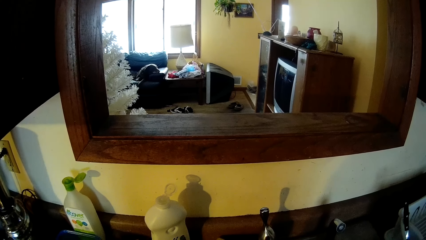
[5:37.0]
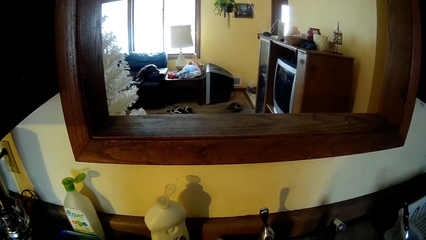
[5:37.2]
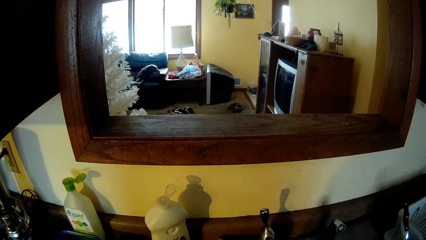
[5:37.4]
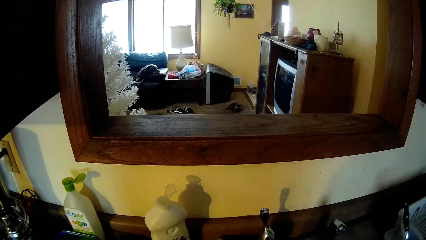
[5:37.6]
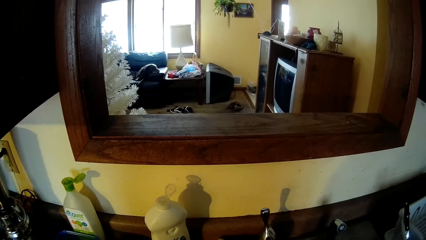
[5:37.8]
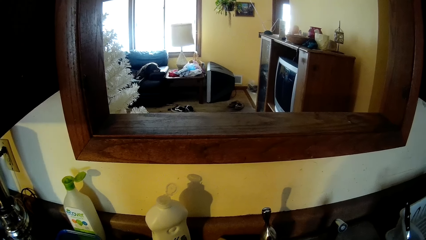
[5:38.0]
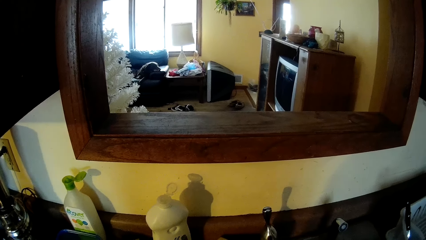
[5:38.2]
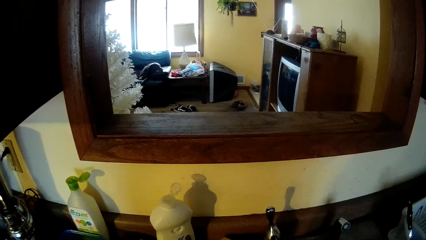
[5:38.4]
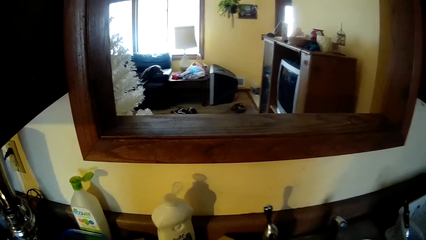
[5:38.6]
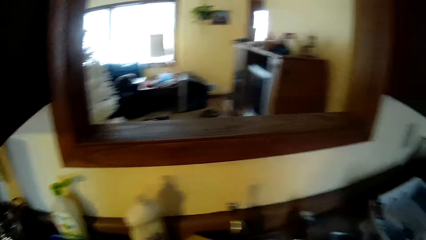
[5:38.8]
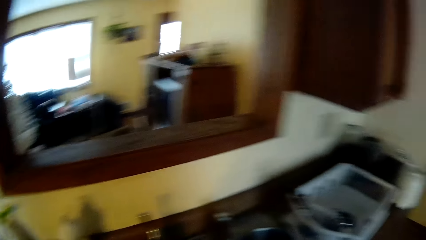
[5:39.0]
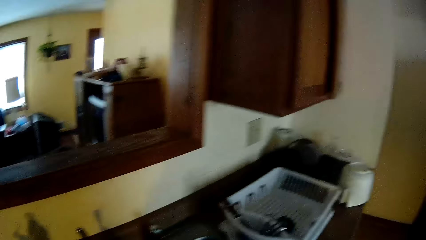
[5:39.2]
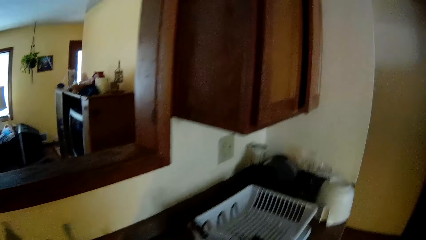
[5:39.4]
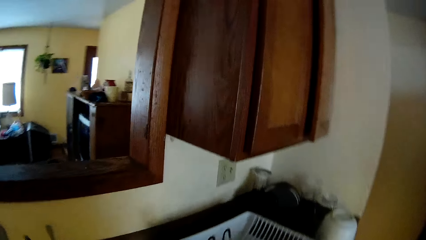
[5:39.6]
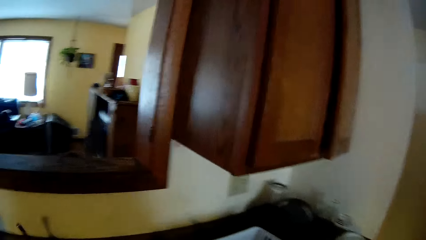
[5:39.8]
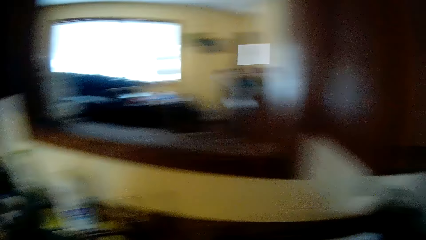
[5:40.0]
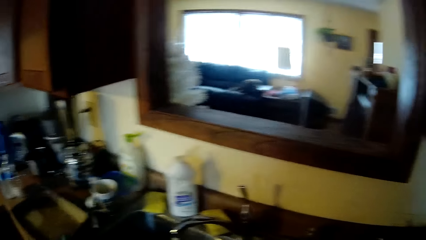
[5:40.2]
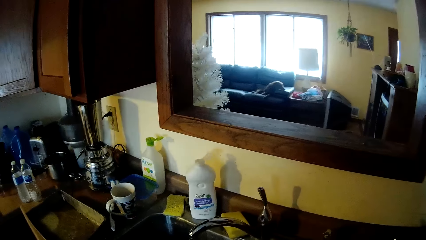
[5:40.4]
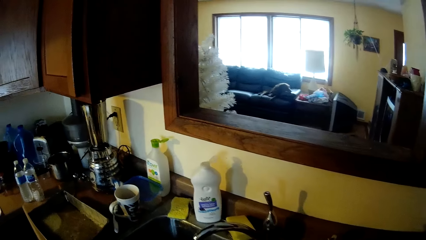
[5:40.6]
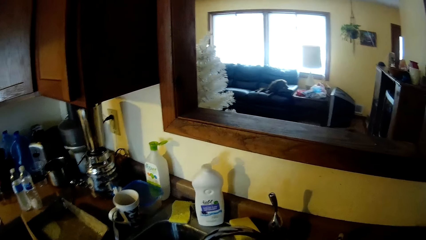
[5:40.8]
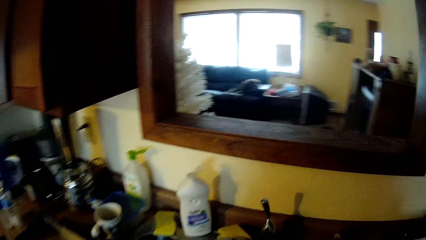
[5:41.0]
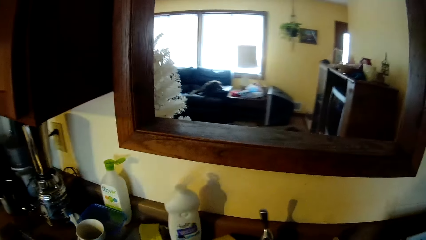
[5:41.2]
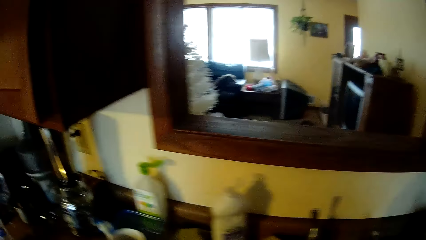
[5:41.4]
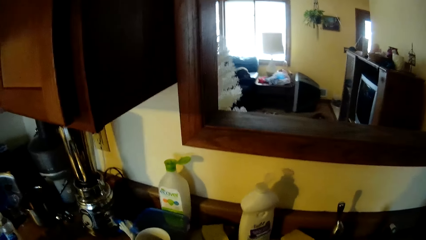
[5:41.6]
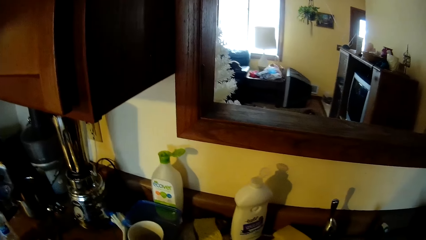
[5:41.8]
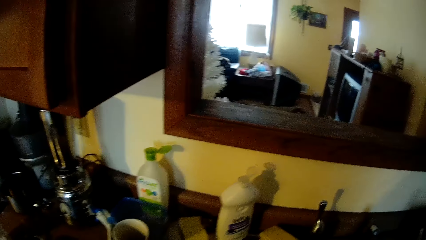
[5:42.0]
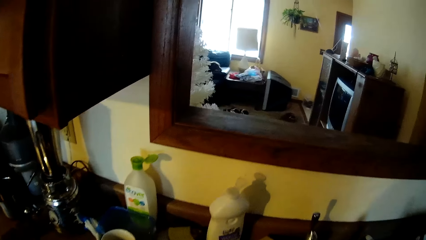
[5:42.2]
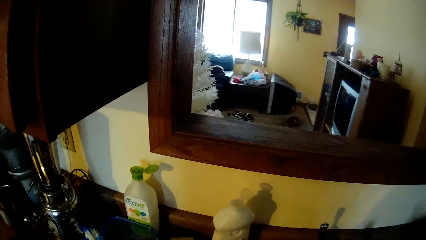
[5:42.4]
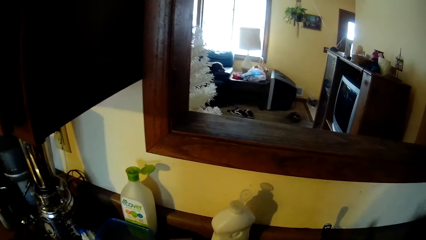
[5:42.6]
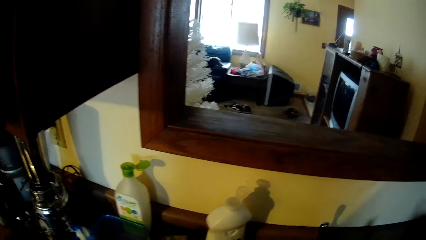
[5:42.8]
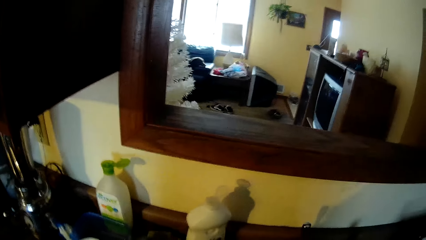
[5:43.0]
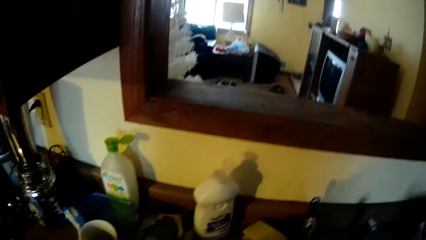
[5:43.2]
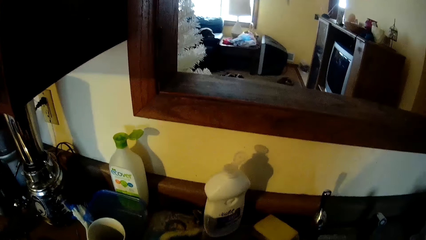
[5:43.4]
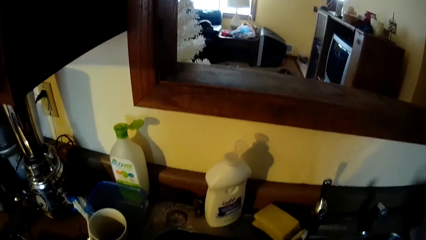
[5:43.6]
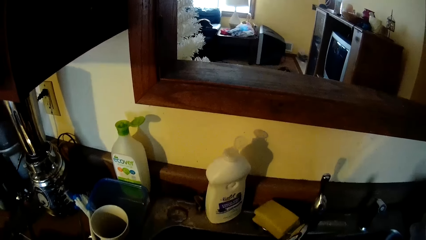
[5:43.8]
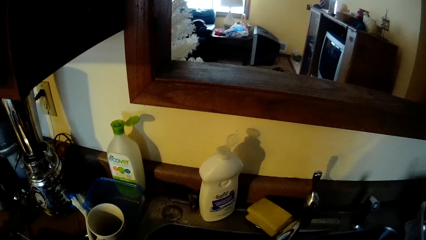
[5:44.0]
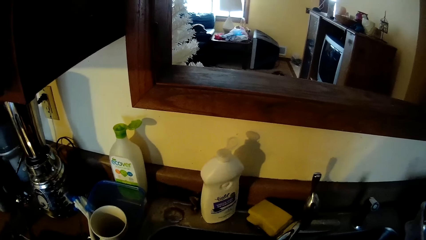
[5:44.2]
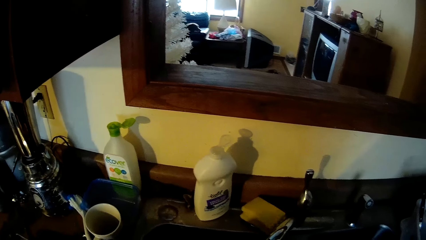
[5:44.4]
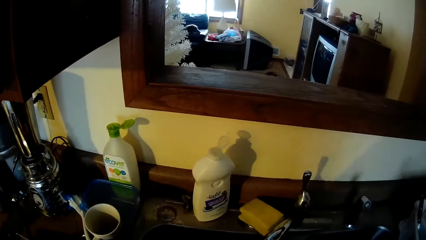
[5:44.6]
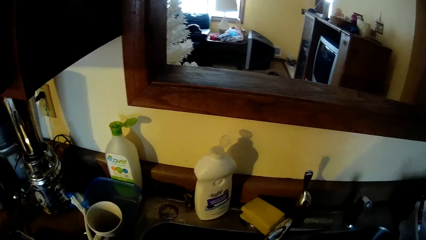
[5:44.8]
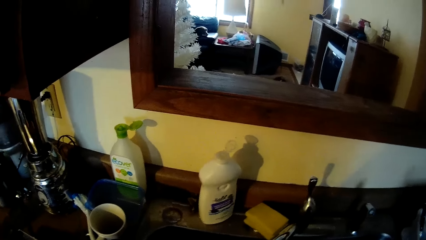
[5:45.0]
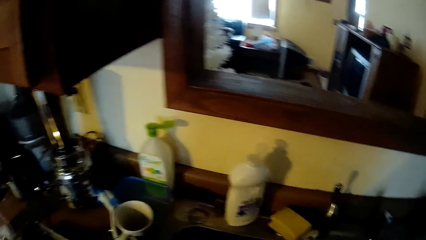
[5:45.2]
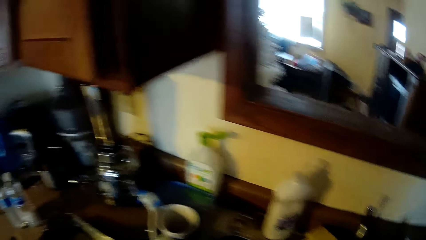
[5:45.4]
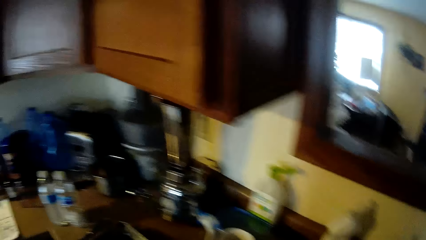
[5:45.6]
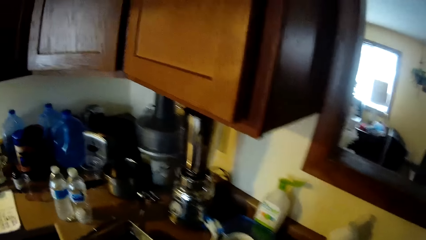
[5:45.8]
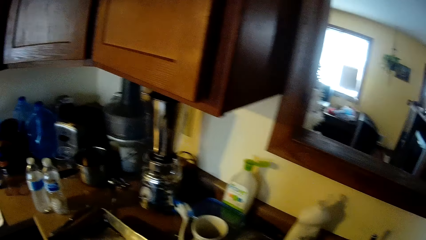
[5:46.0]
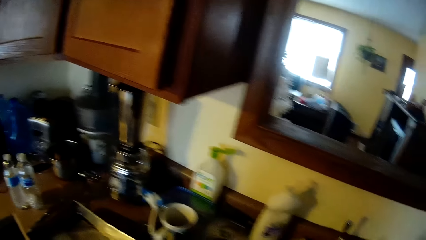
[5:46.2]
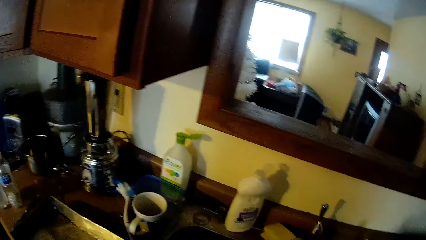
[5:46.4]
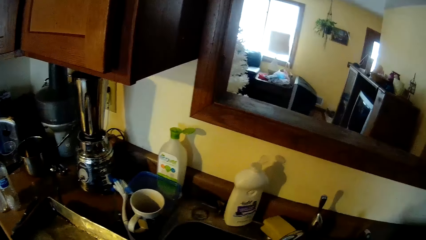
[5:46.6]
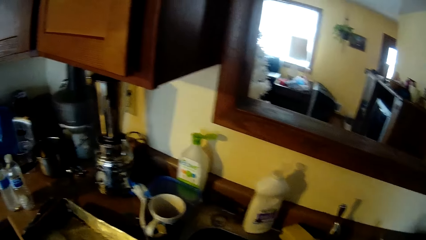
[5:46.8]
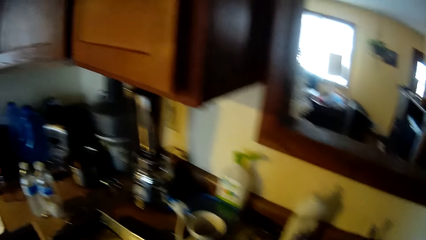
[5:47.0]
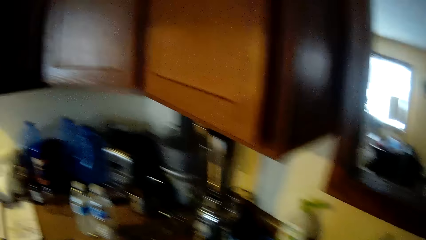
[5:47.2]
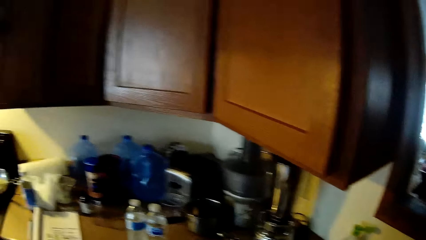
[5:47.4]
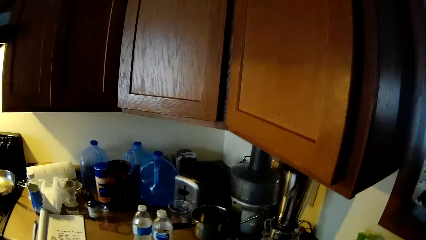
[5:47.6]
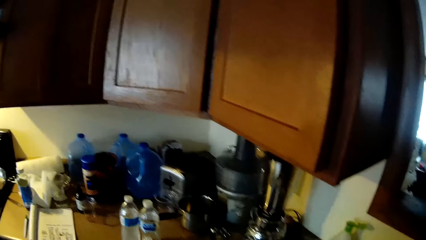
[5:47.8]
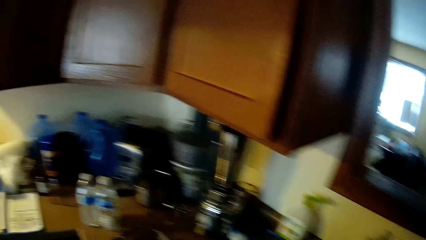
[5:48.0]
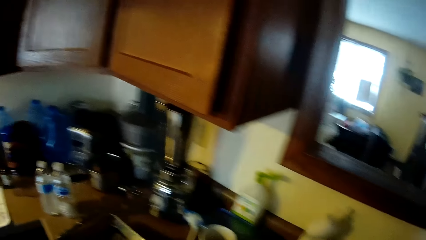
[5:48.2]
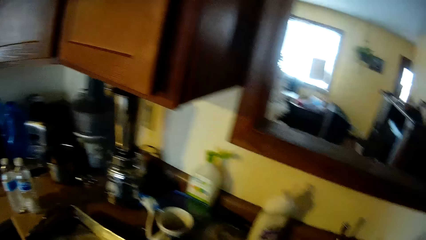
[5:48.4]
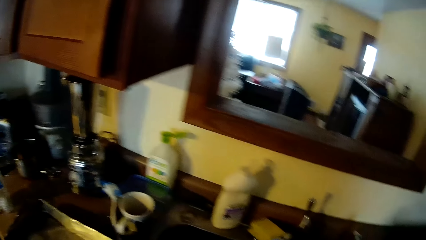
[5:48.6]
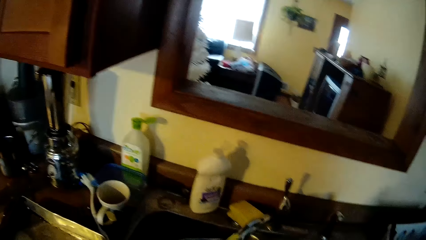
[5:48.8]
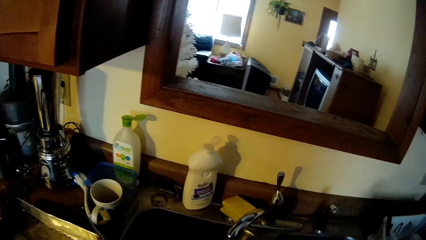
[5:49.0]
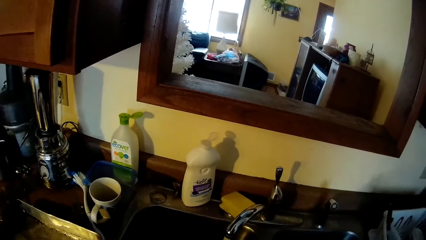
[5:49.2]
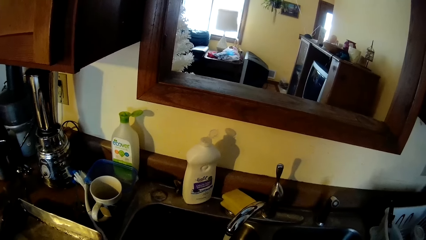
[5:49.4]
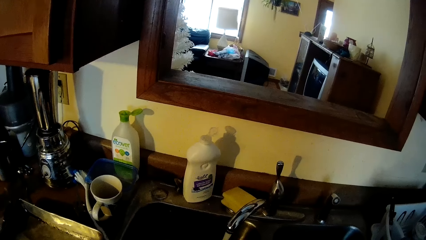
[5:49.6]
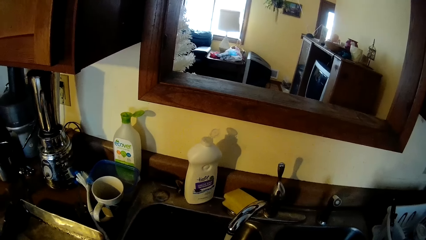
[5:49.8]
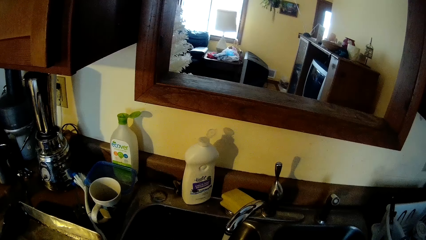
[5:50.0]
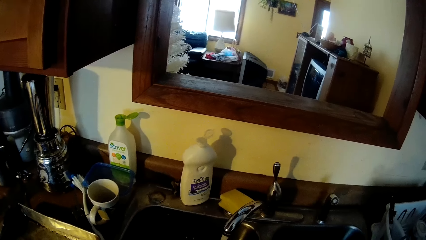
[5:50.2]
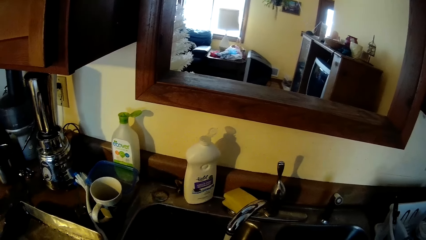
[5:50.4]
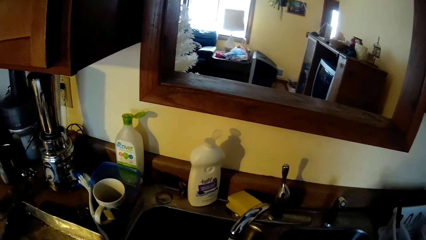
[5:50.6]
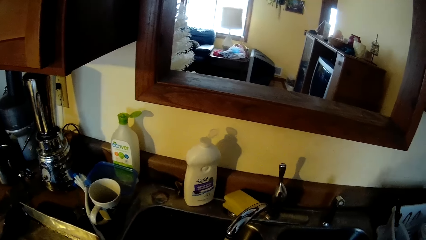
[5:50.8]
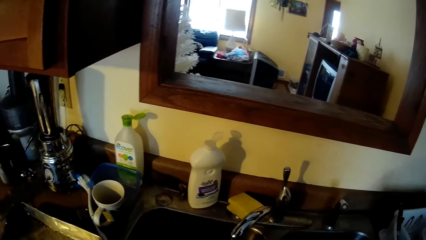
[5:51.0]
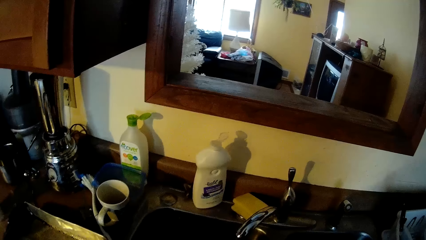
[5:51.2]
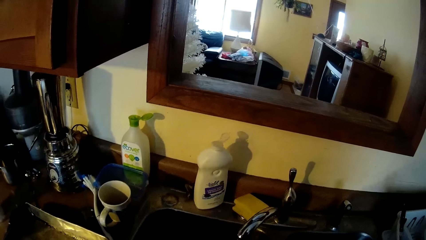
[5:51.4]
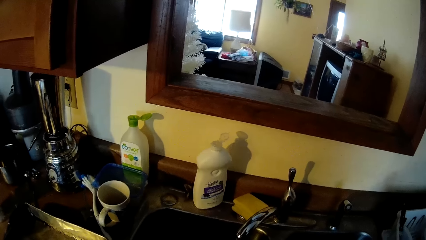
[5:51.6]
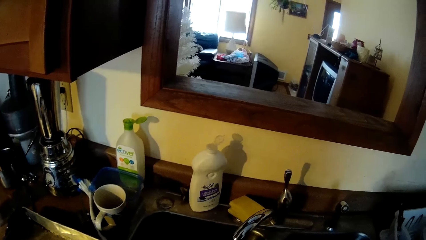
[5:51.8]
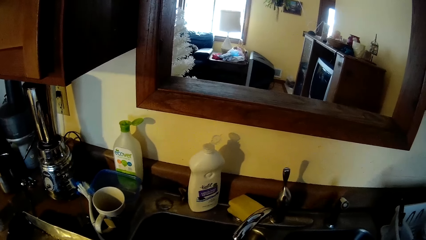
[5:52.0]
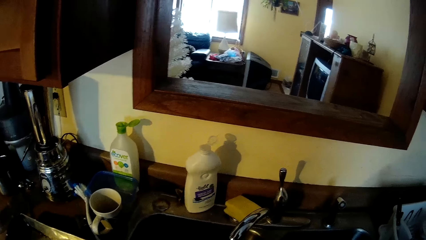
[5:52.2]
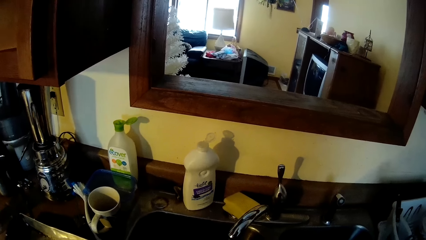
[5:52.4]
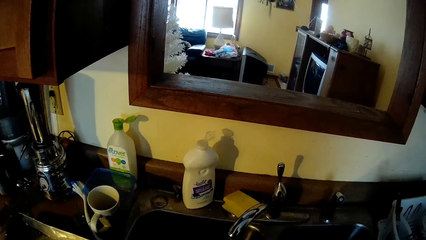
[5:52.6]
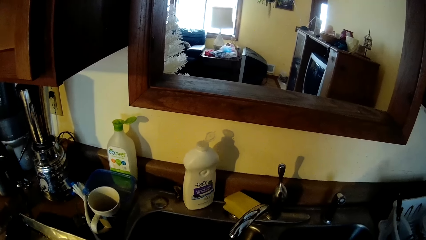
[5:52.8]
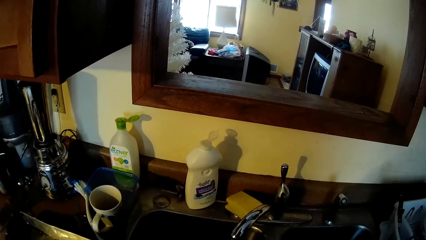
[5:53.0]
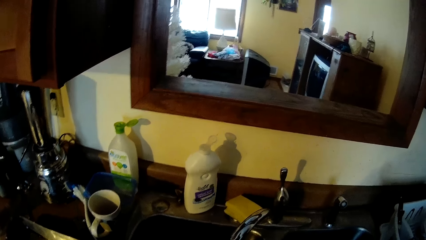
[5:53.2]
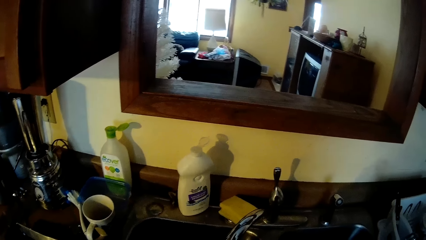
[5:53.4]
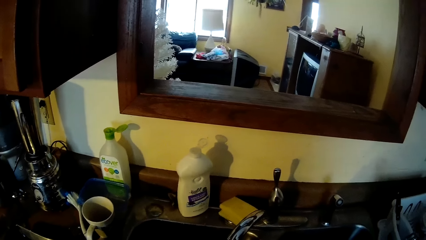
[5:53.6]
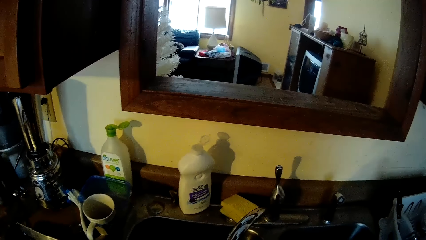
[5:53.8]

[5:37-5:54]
The camera wearer looks around. She picks a sponge from the sink with her left hand.
